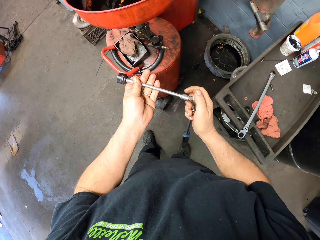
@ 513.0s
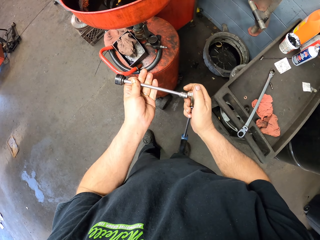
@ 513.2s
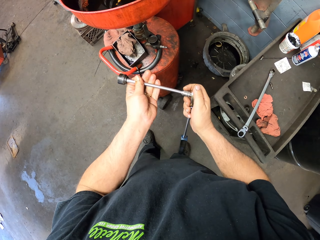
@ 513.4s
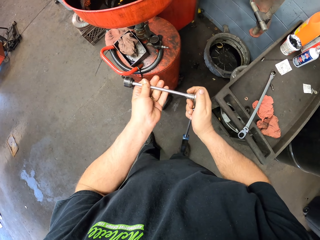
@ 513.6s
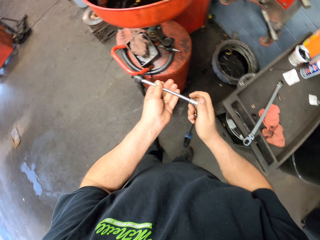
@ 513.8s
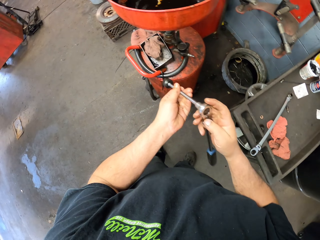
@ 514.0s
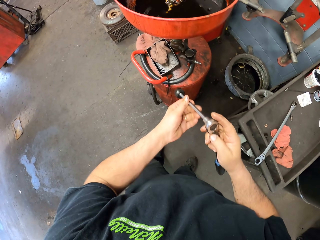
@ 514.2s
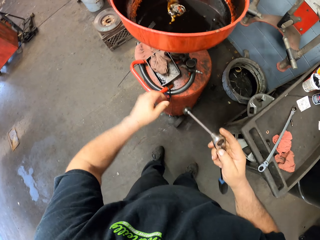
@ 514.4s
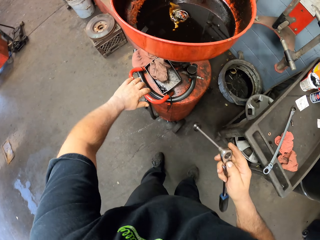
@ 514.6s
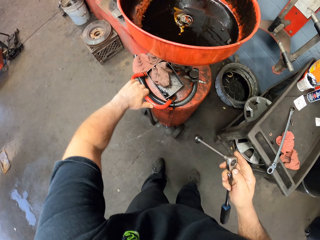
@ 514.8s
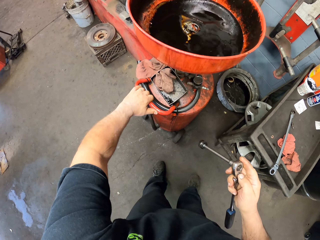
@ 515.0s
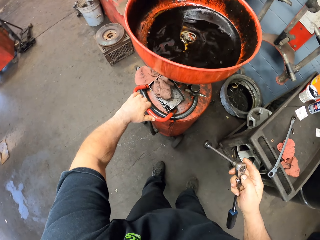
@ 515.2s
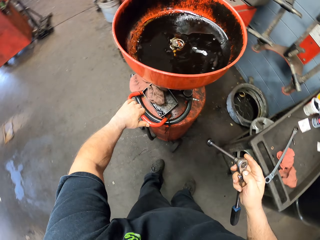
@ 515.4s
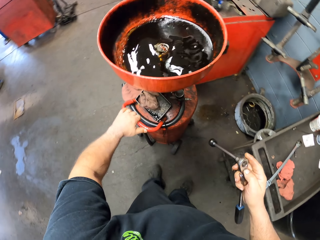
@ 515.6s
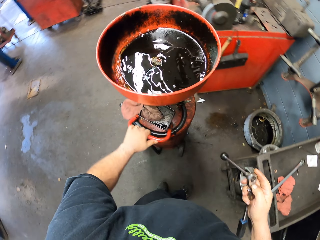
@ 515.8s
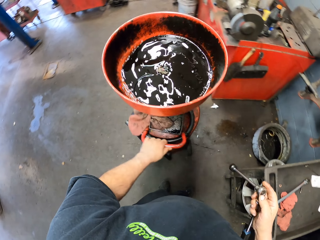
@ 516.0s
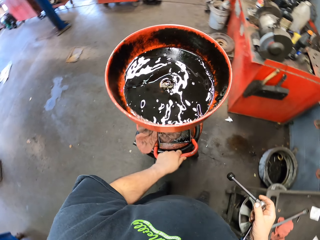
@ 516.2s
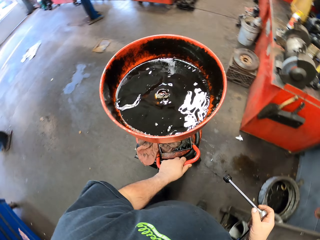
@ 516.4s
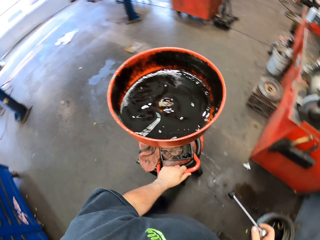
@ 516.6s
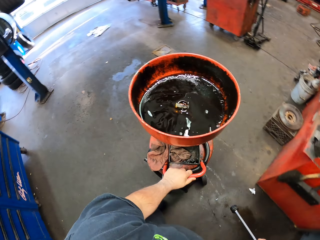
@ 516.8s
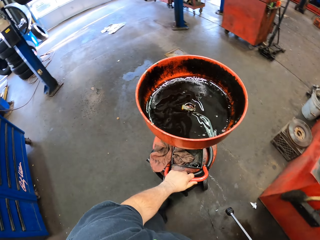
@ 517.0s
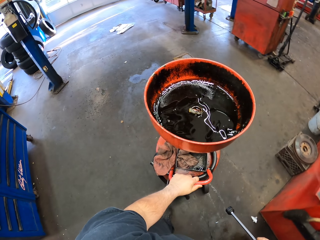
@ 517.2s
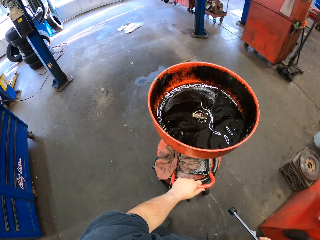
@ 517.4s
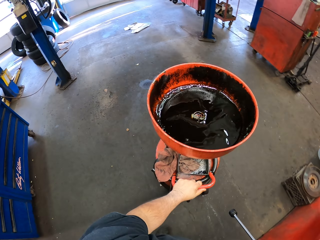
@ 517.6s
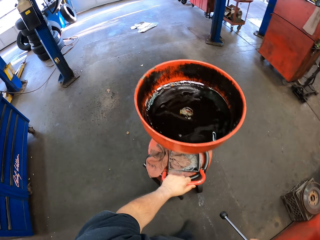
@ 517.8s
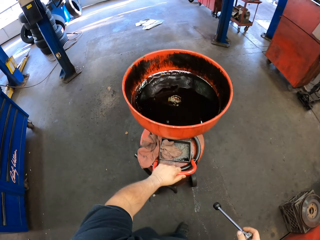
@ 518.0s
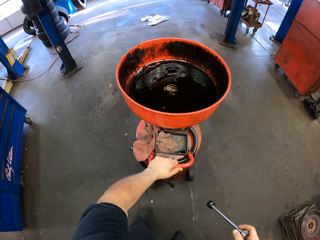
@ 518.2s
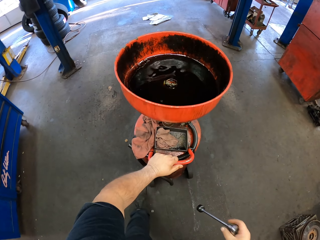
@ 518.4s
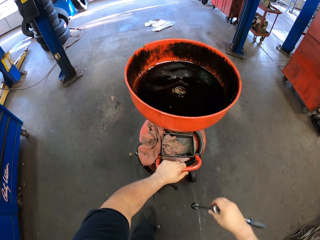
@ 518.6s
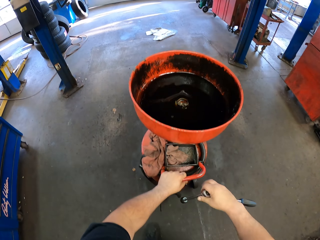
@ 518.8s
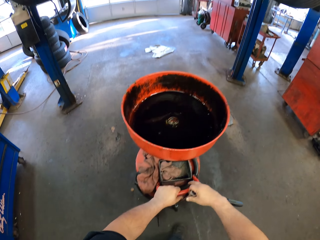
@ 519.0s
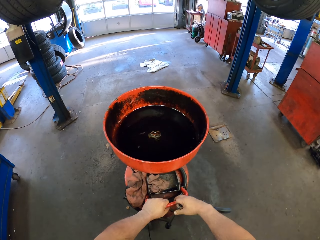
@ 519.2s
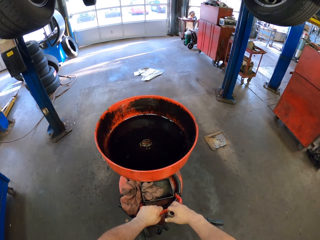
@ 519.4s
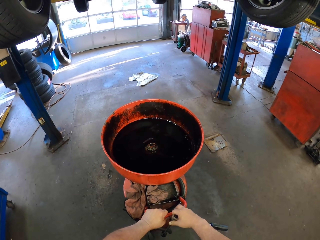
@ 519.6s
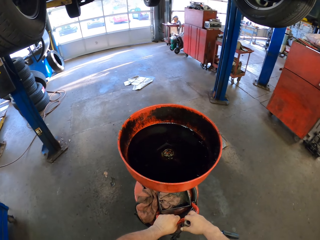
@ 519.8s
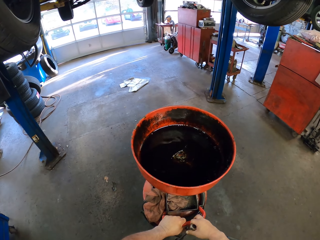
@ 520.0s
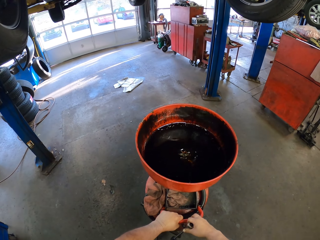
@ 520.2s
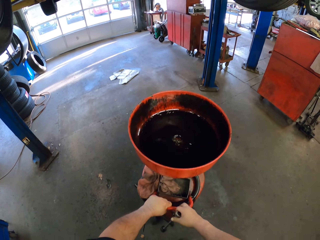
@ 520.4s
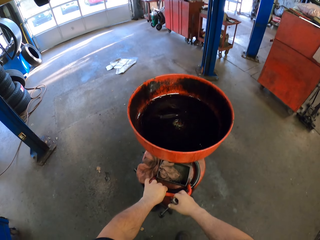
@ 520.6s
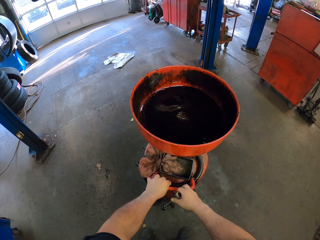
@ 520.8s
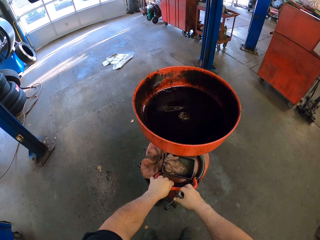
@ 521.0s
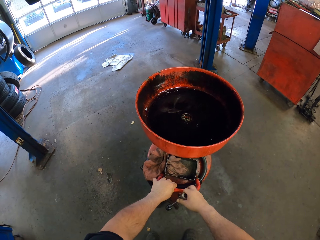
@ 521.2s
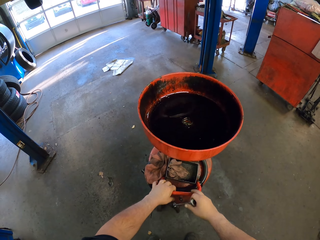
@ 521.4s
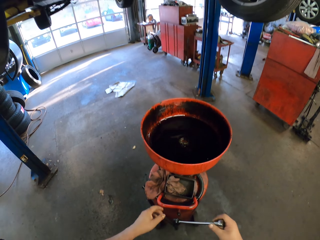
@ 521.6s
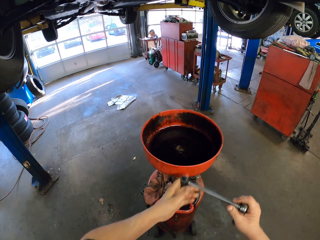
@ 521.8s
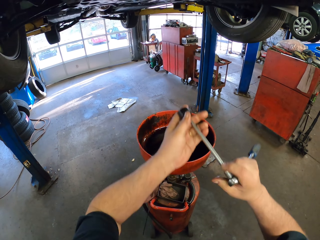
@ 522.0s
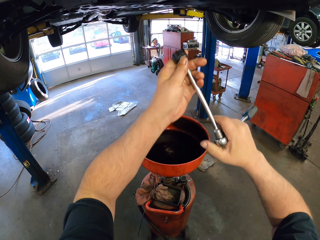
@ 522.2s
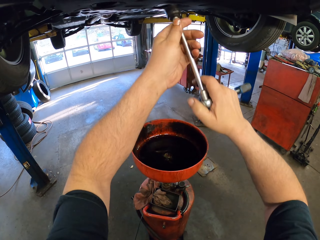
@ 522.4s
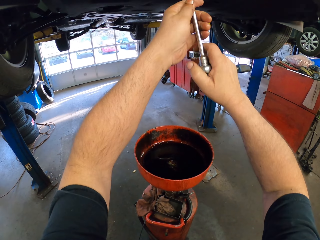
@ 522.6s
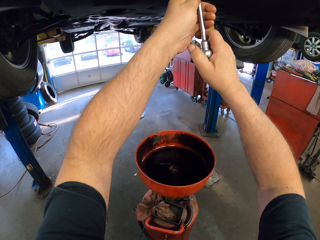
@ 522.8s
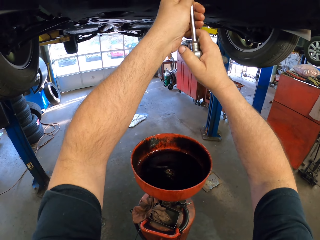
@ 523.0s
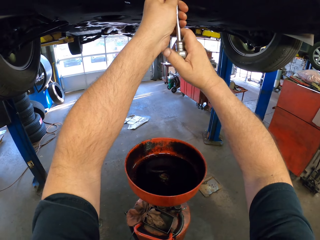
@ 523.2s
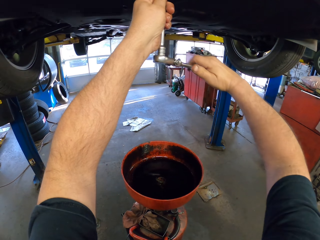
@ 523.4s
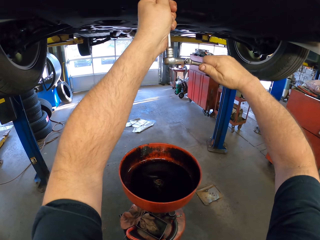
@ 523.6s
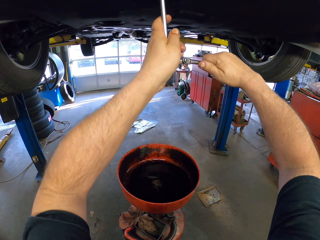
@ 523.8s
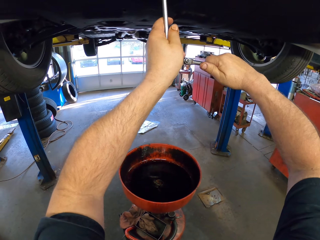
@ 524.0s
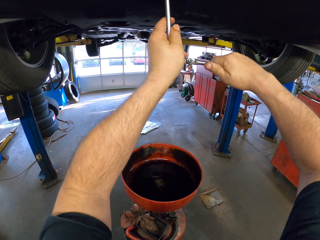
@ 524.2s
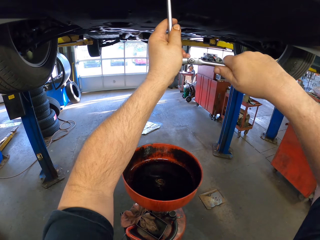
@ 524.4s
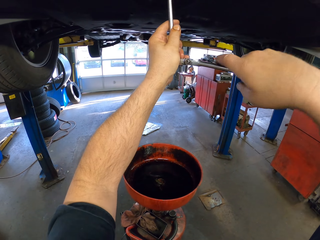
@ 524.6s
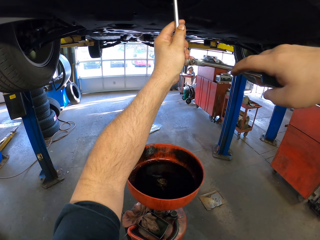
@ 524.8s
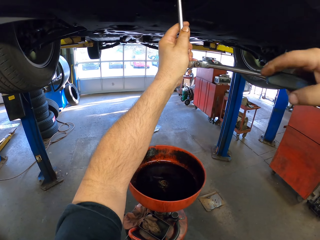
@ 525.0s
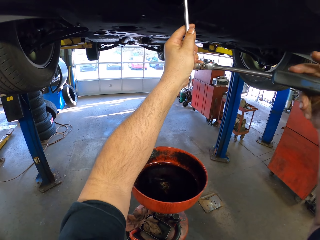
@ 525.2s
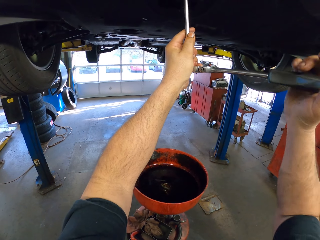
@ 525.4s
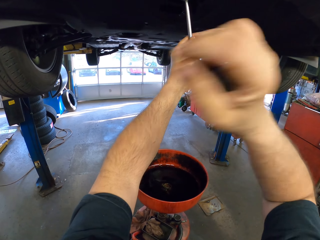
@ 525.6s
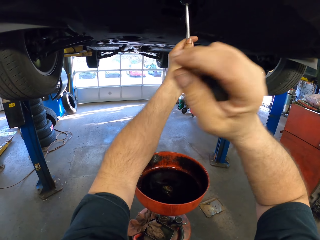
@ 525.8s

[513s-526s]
The camera wearer fixes something on the ratchet spanner or wrench. They move the oil drain unit. They push something. They open something with the wrench. They remove the lead under the vehicle.

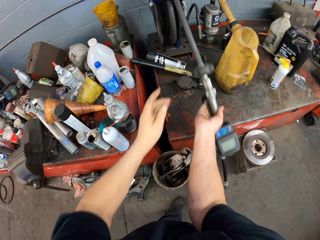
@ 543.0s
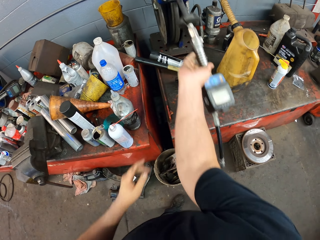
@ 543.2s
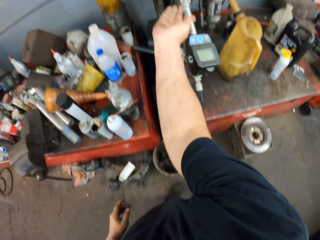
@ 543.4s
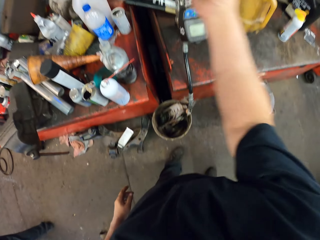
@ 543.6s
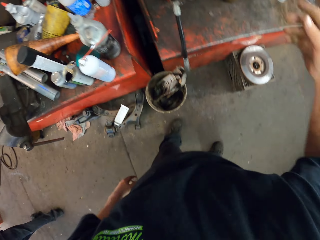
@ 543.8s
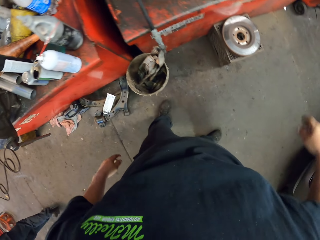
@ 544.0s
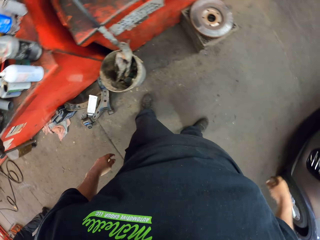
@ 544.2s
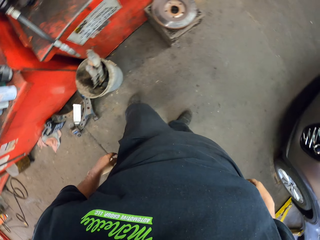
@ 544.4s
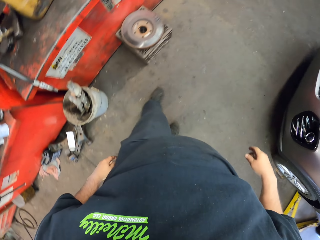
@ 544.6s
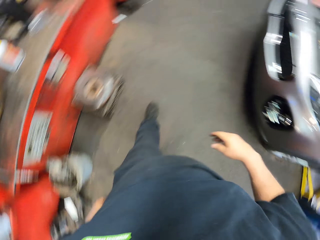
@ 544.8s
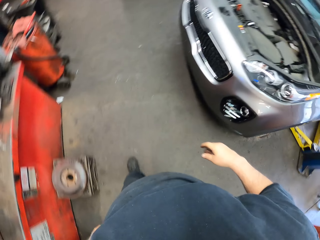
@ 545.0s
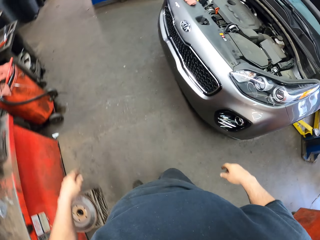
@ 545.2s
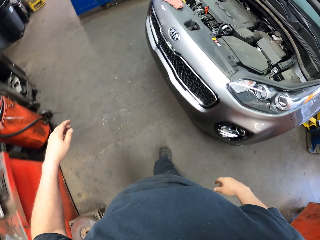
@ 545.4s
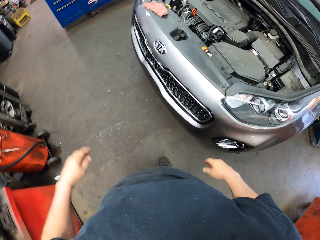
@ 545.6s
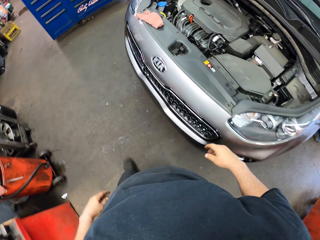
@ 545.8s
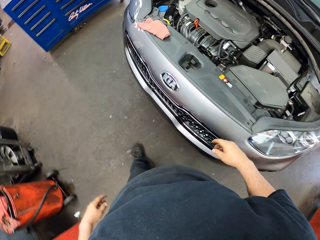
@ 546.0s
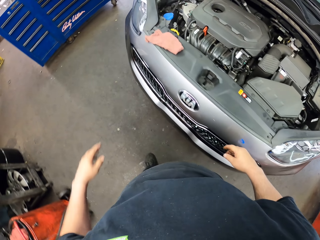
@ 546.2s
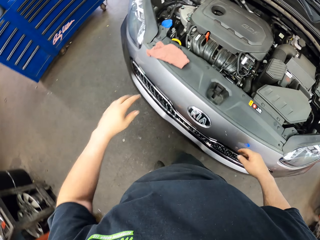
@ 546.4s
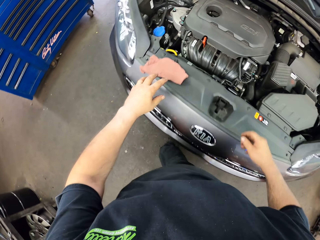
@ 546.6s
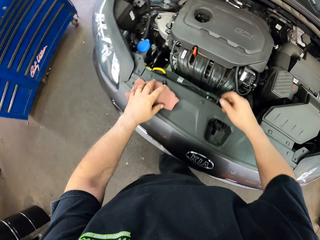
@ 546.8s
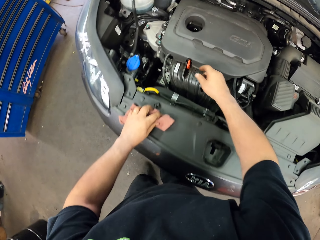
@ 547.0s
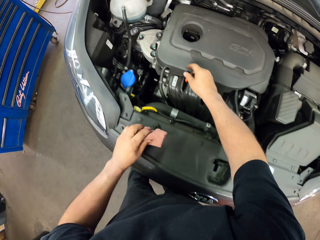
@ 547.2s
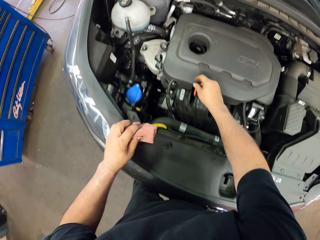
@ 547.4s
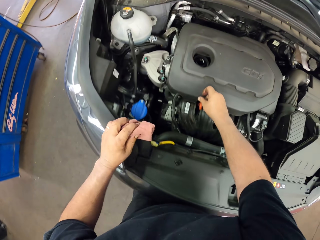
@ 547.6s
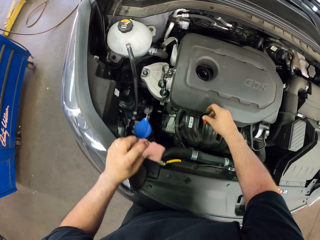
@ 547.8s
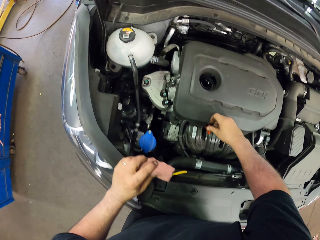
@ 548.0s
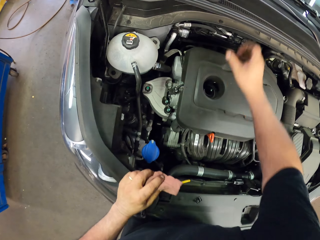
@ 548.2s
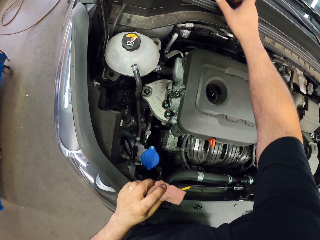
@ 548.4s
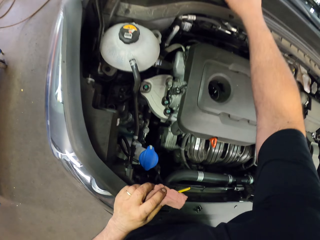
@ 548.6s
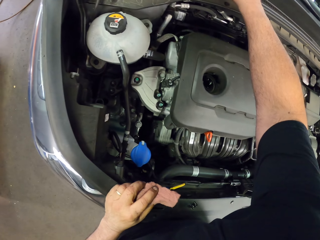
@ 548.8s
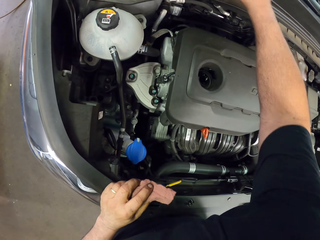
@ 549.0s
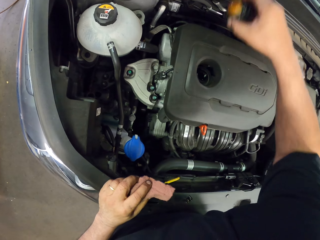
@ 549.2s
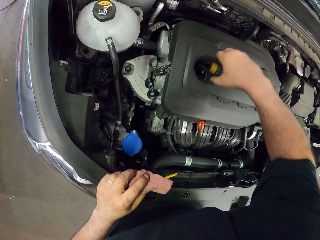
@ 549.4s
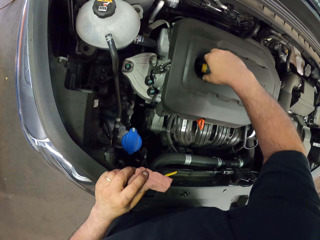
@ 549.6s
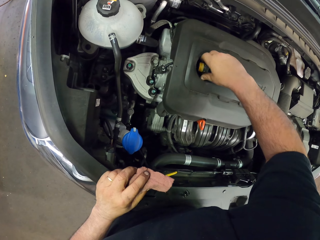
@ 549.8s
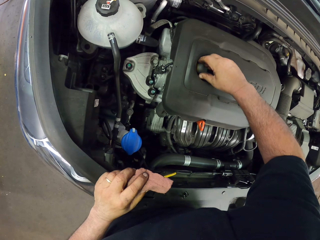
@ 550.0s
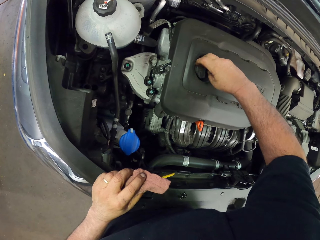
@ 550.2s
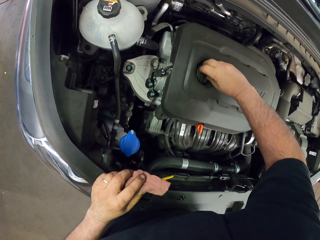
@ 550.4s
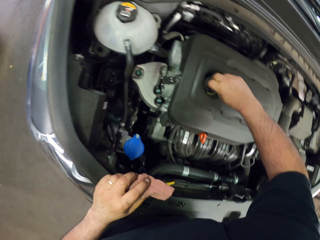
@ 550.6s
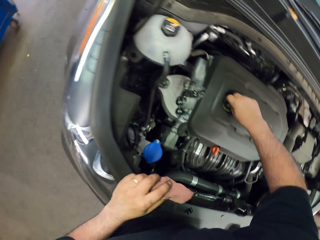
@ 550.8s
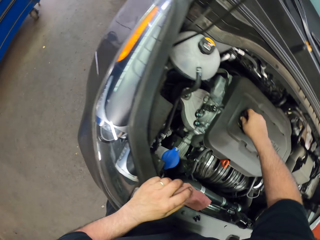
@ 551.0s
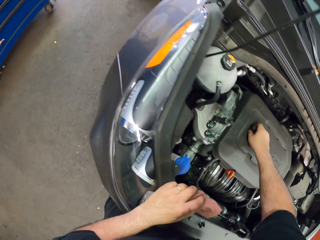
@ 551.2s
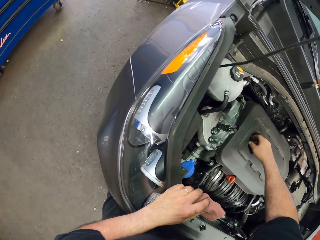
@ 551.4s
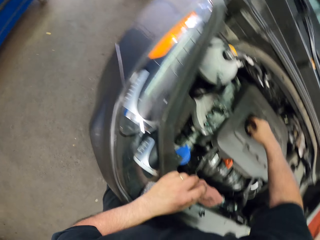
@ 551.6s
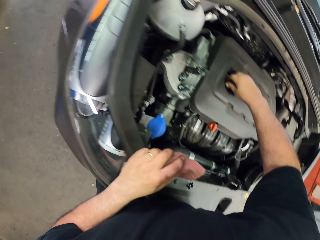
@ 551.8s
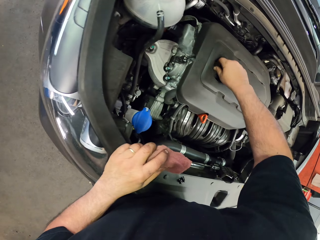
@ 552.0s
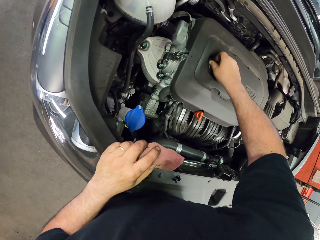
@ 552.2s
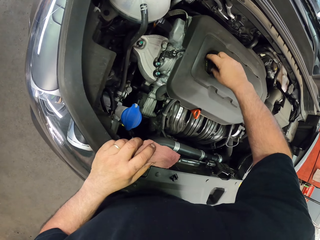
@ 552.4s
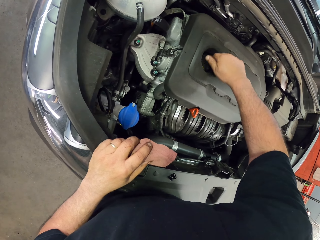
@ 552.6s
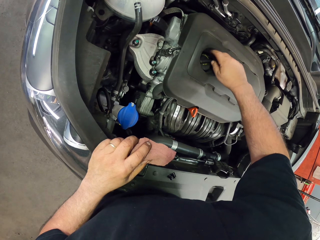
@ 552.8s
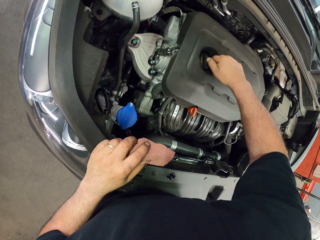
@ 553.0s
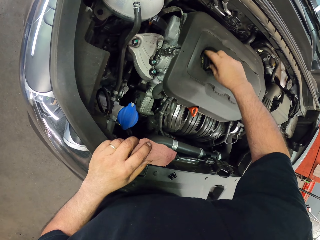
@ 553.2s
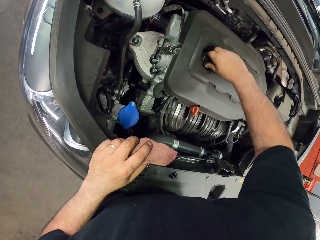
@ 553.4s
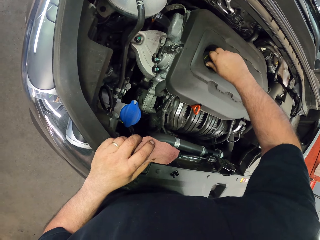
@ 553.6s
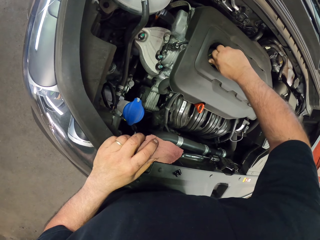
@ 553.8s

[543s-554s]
The camera wearer walks around the workshop. They touch something in a car bonnet. They put the oil refill in the car bonnet.
